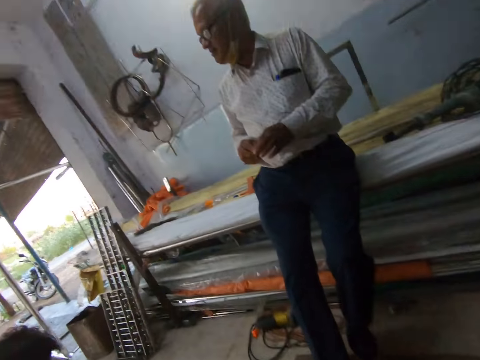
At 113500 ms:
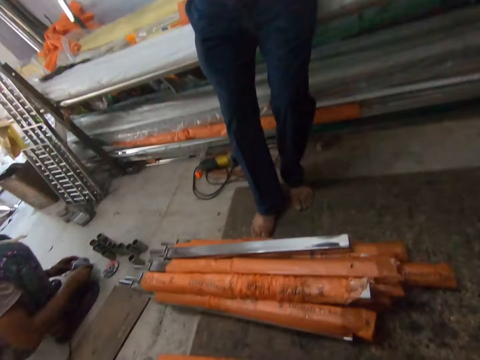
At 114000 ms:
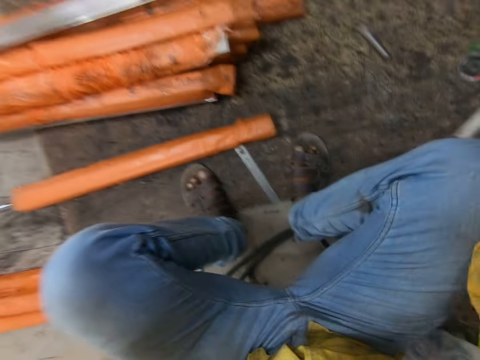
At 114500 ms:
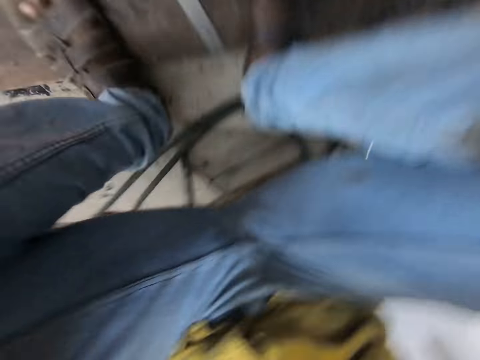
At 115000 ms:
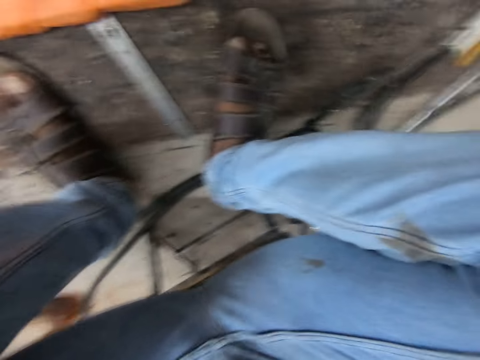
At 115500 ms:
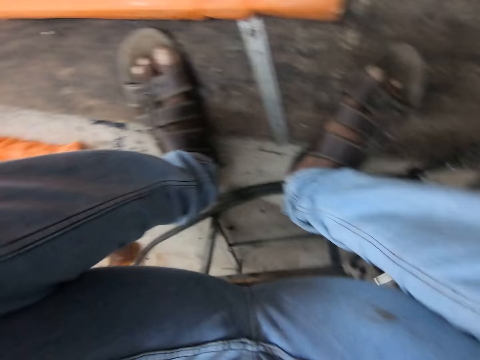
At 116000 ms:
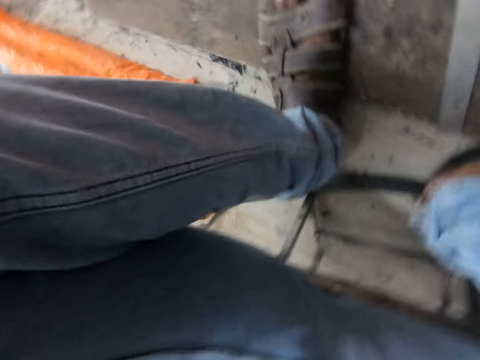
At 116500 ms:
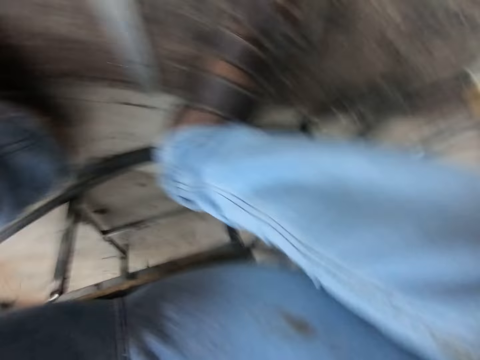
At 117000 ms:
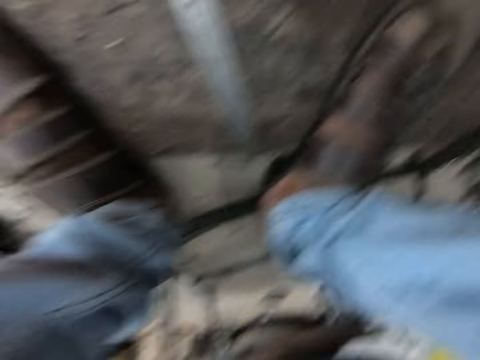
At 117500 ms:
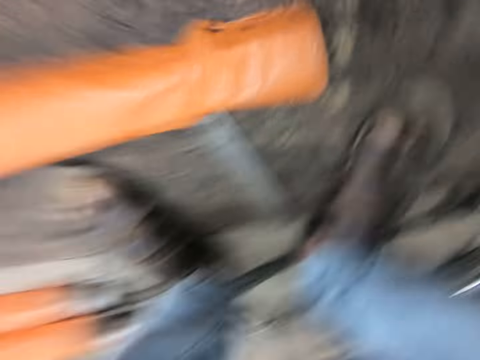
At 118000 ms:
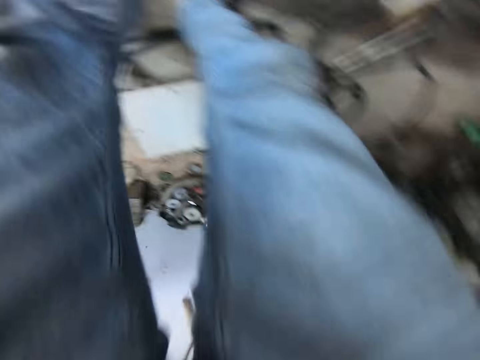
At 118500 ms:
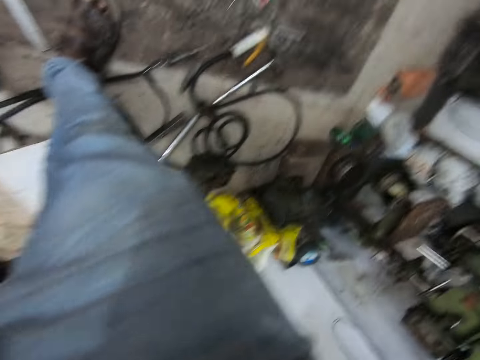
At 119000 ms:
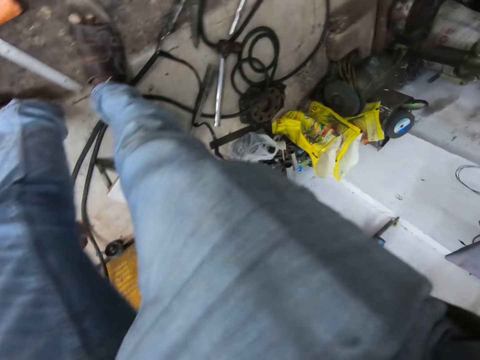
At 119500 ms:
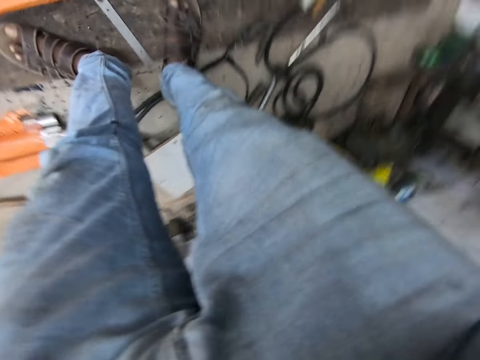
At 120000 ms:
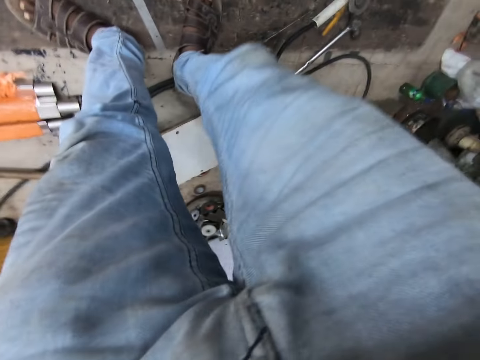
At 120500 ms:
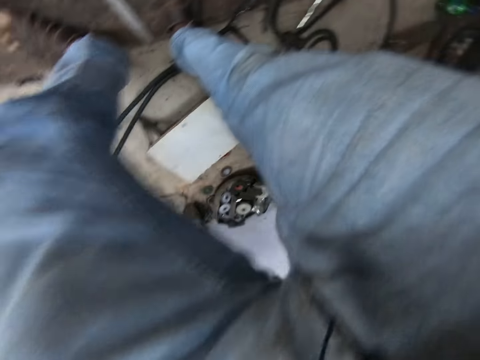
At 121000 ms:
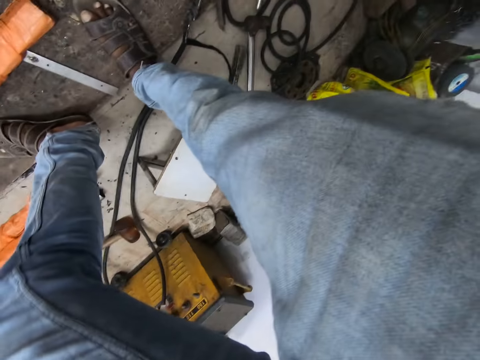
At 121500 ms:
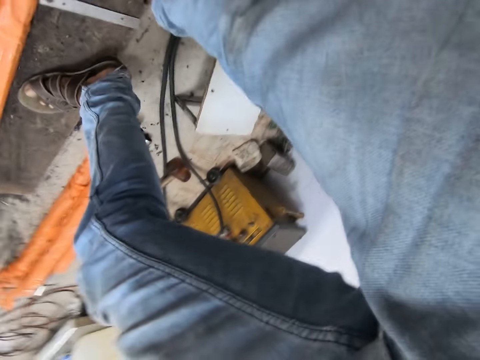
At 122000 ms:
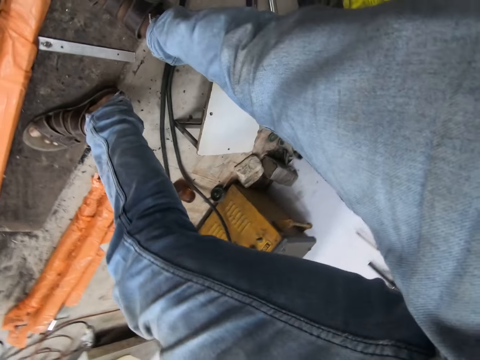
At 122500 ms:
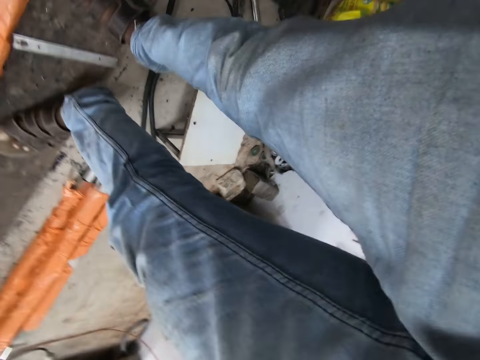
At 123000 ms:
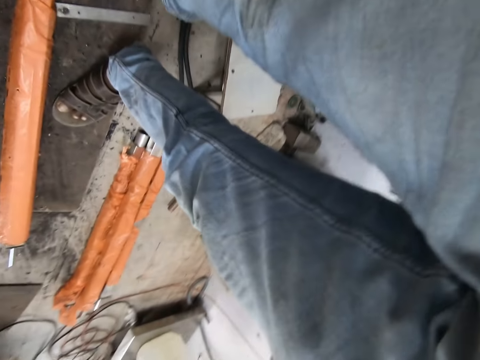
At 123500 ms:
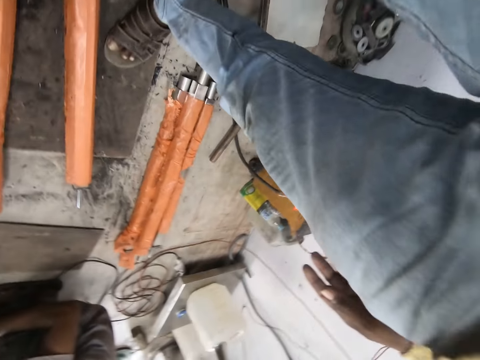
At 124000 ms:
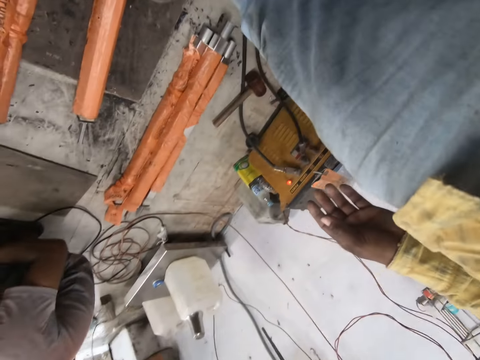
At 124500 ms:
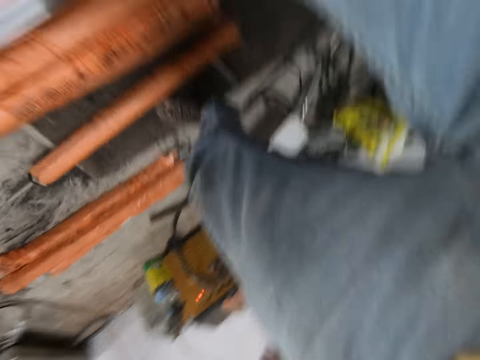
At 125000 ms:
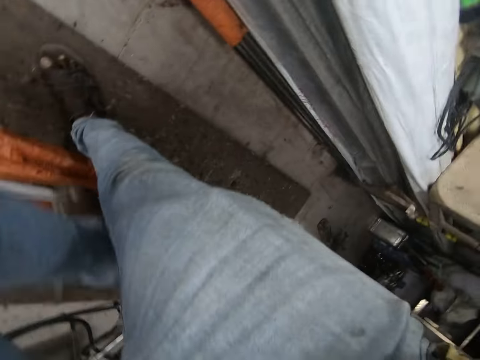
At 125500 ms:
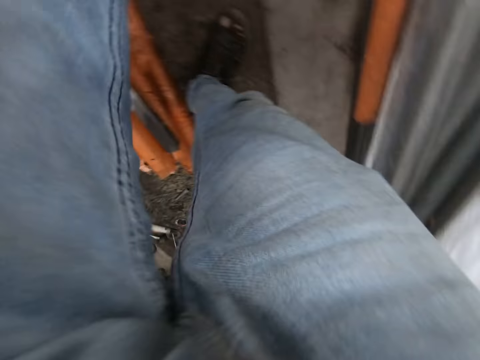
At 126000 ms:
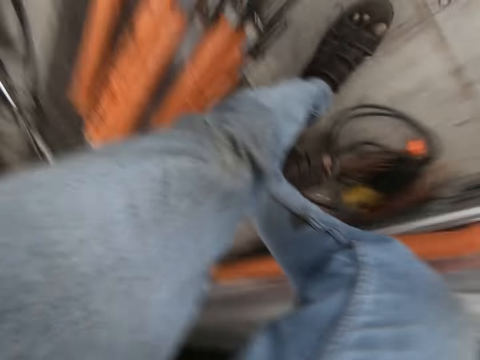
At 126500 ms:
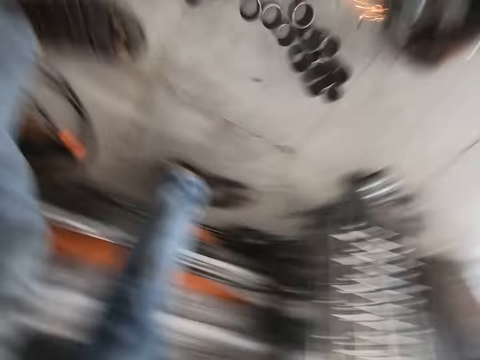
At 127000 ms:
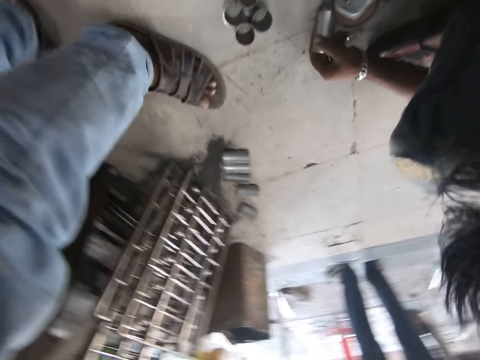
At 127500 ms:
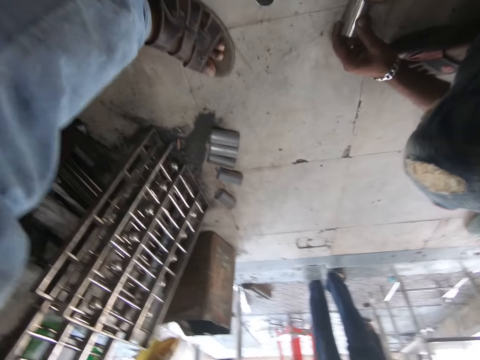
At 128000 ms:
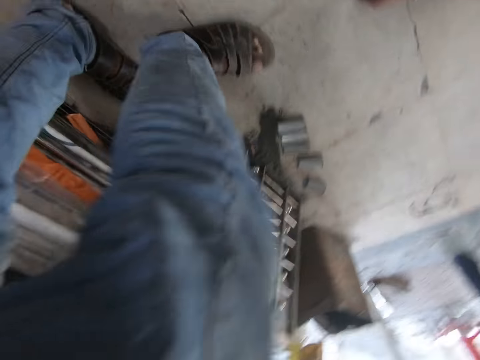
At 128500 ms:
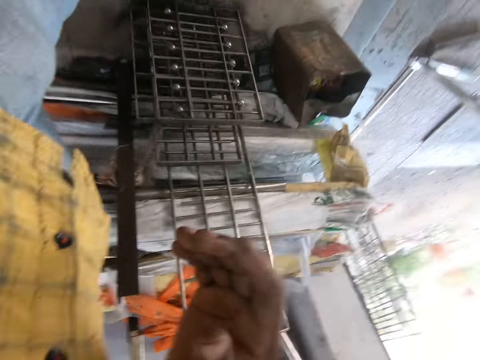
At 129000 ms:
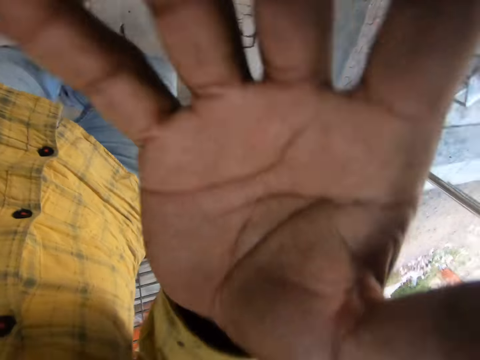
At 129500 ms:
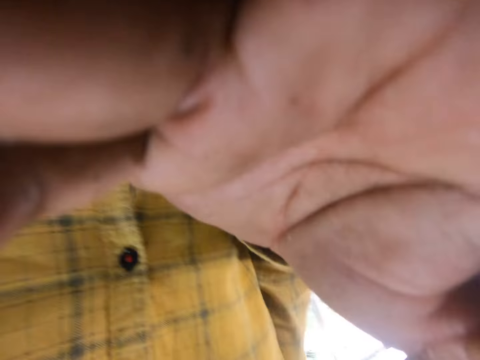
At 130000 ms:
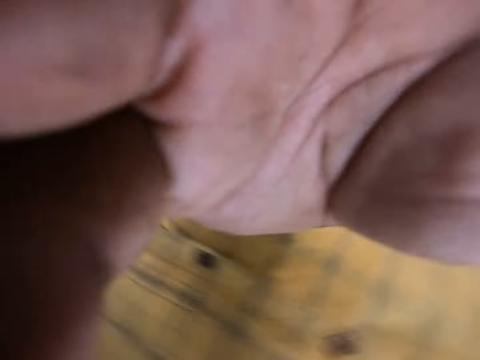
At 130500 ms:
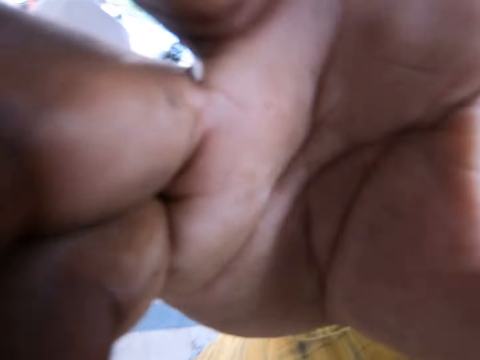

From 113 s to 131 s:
The camera wearer talks to a man. He looks around. He stands up. He walks around. He looks at his hand. He adjusts the camera.
